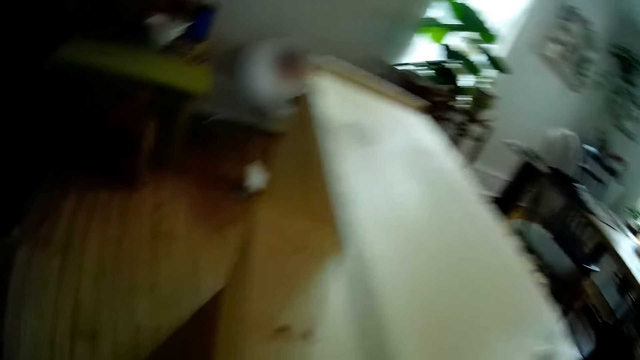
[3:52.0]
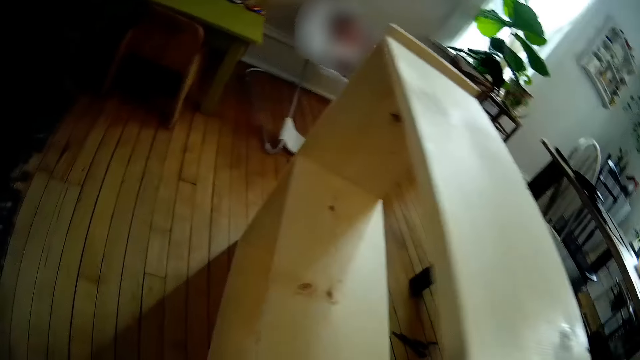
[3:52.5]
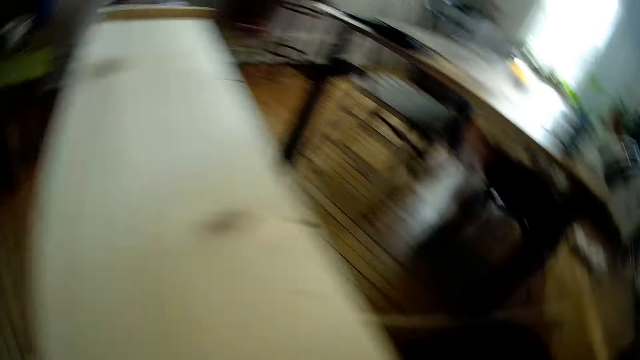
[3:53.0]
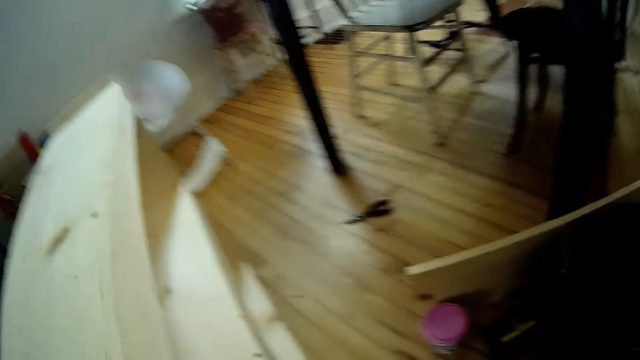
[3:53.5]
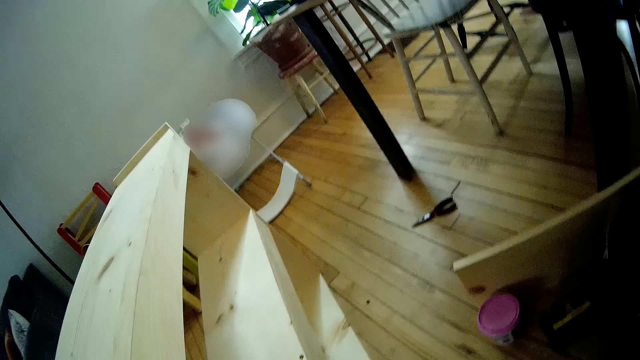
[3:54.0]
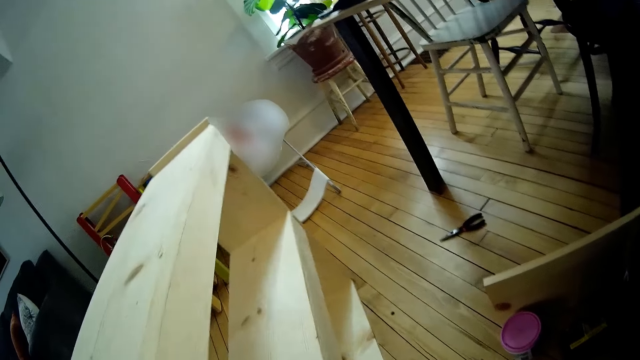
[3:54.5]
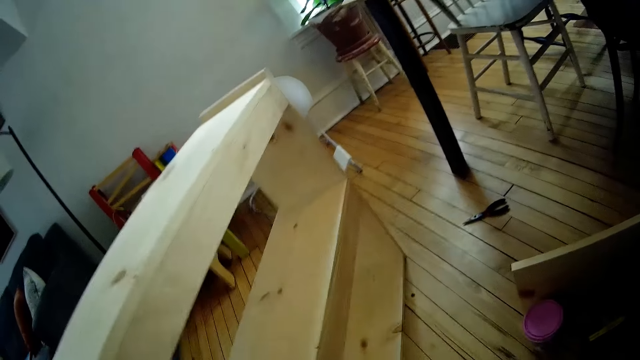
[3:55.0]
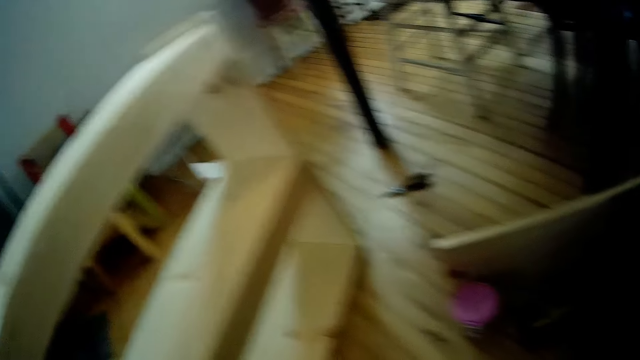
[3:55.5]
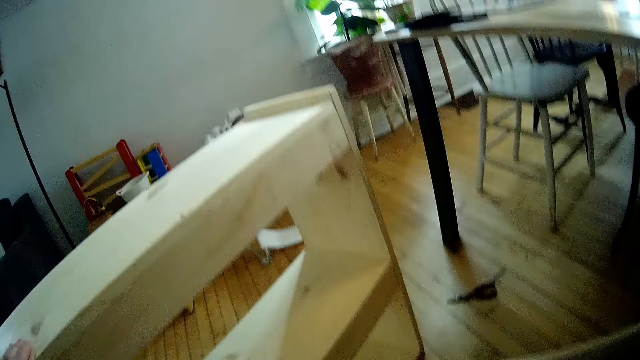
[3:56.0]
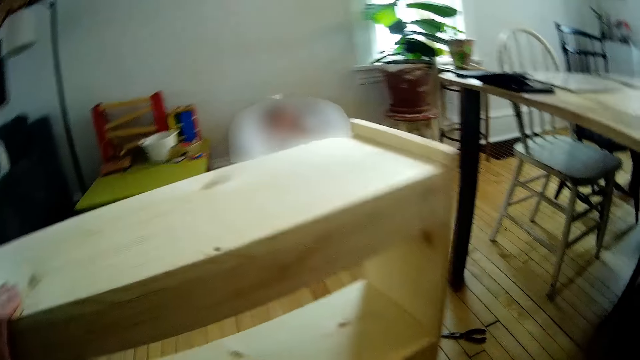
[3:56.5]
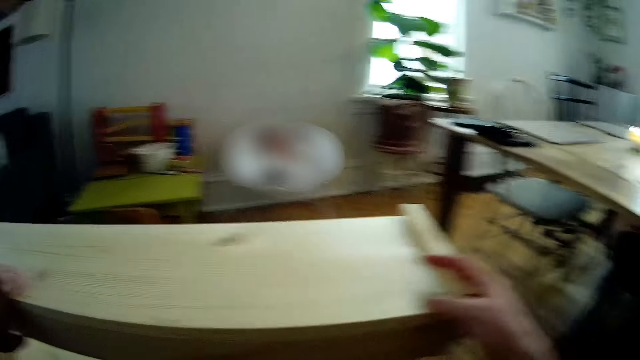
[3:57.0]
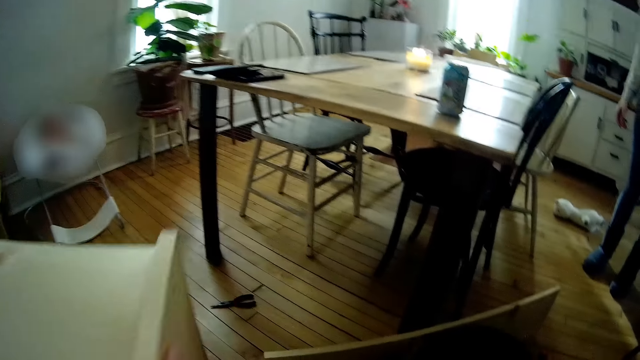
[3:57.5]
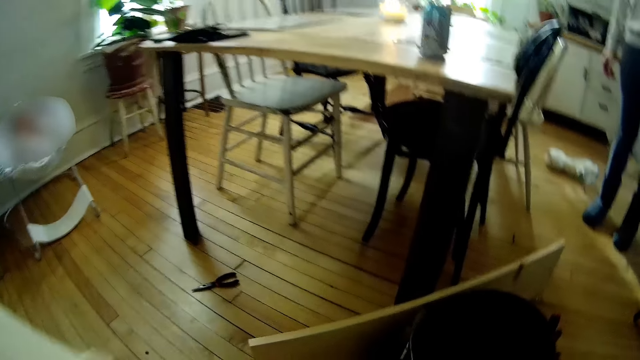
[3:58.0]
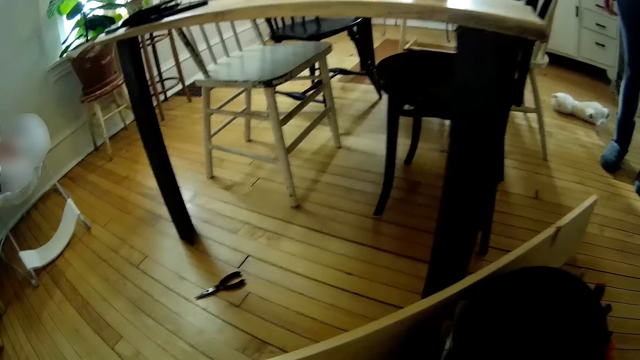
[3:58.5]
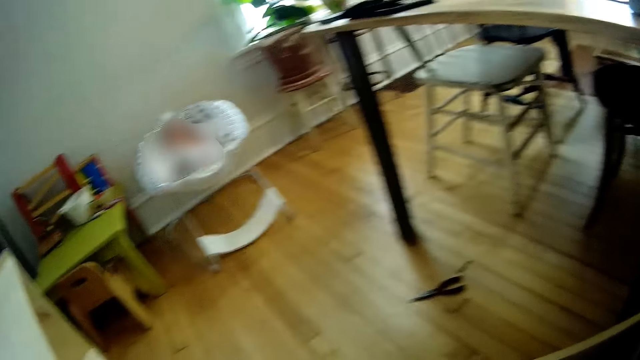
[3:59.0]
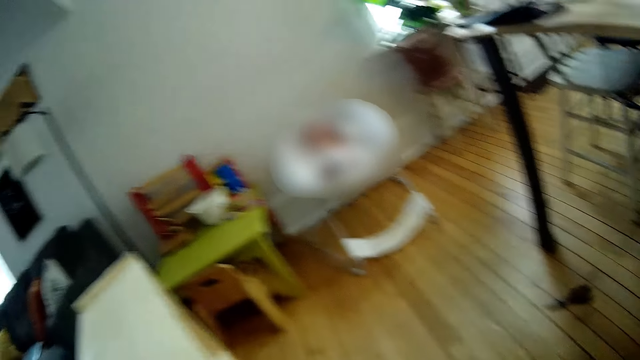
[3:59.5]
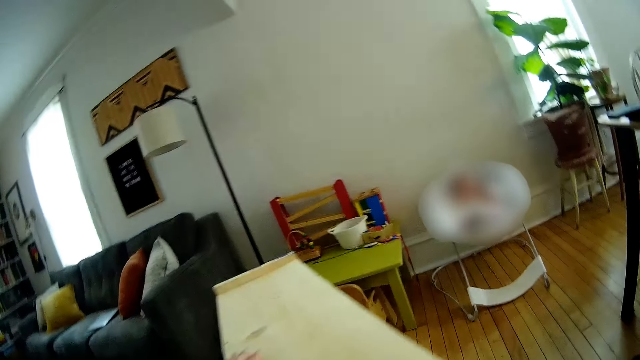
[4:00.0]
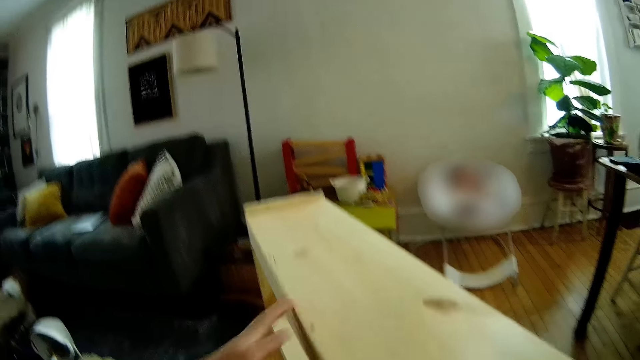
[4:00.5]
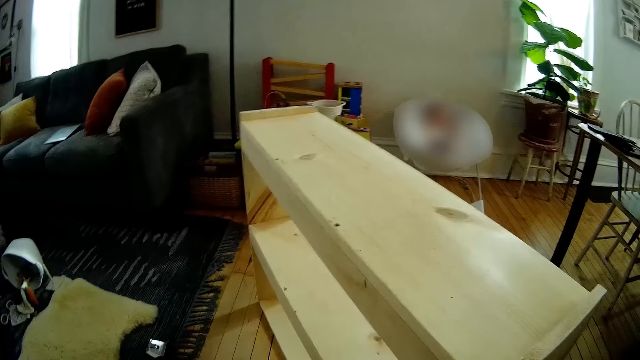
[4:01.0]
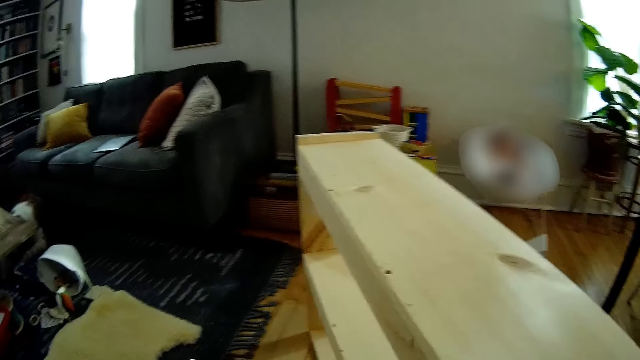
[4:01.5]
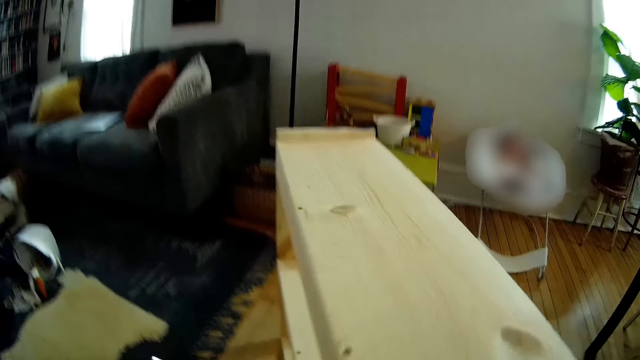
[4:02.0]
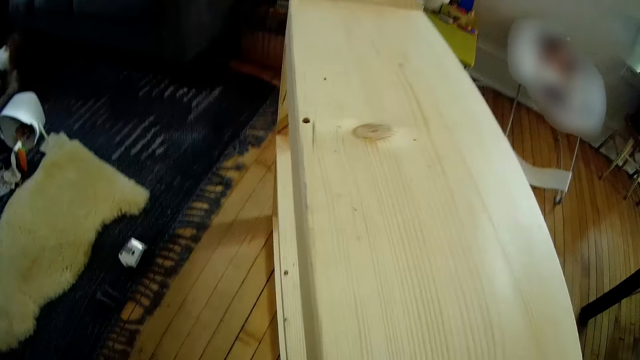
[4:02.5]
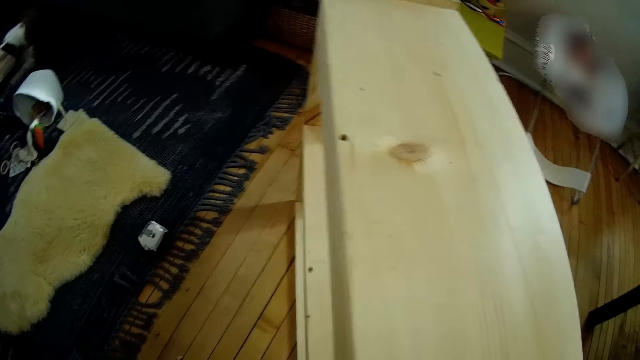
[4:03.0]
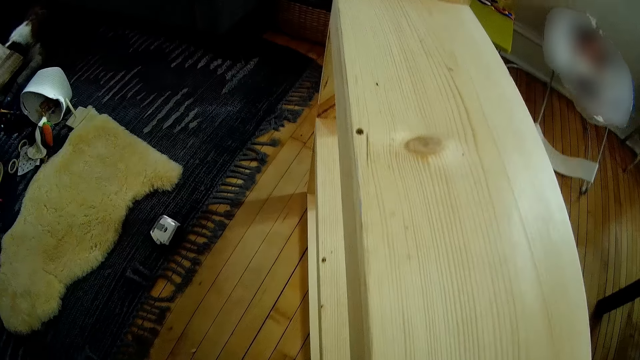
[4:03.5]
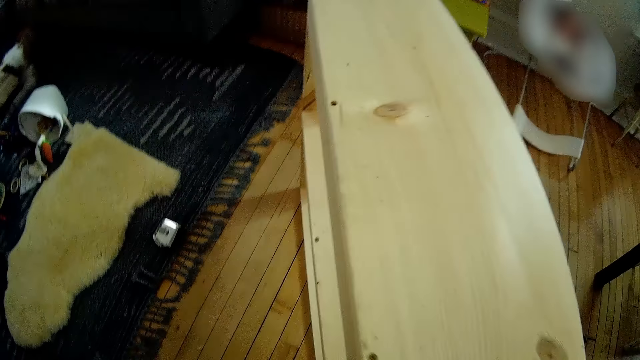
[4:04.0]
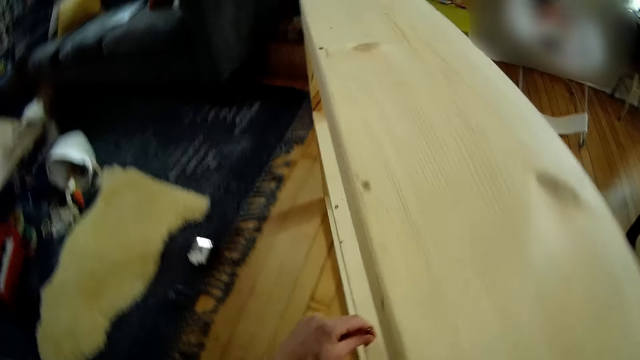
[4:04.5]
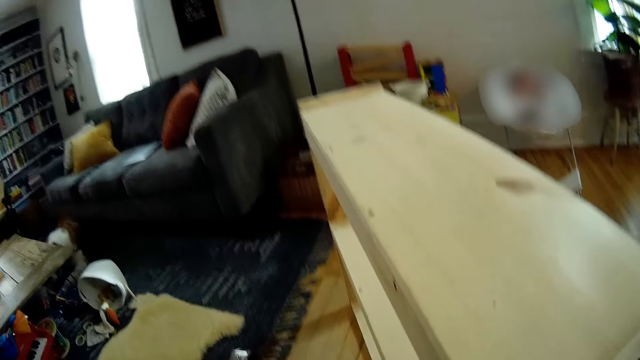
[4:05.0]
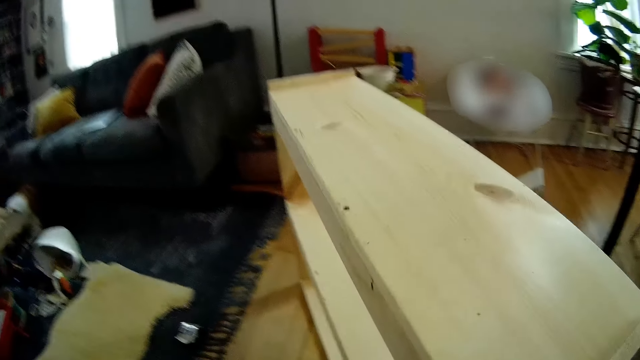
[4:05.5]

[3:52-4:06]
The camera wearer turns the wooden furniture with his hands. A woman interacts with the camera wearer. The camera wearer stares at the wooden structure.

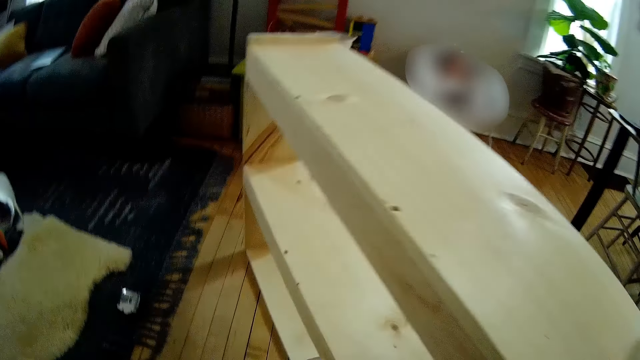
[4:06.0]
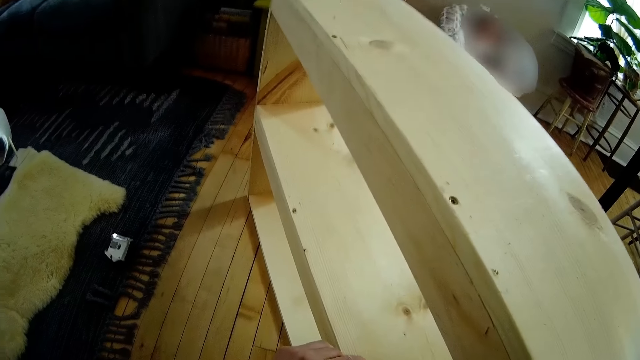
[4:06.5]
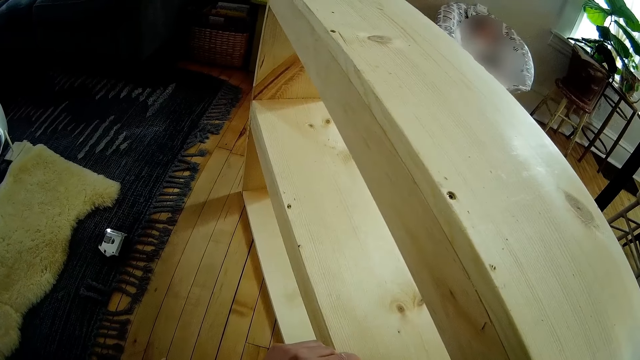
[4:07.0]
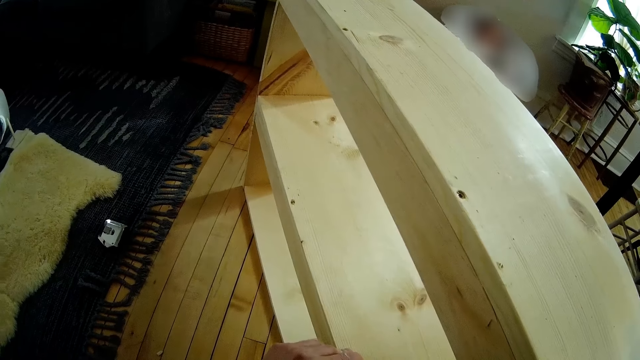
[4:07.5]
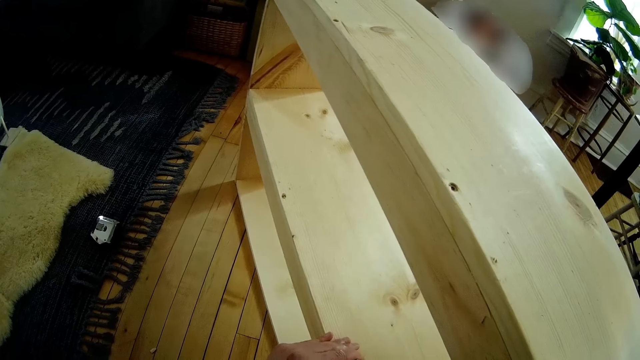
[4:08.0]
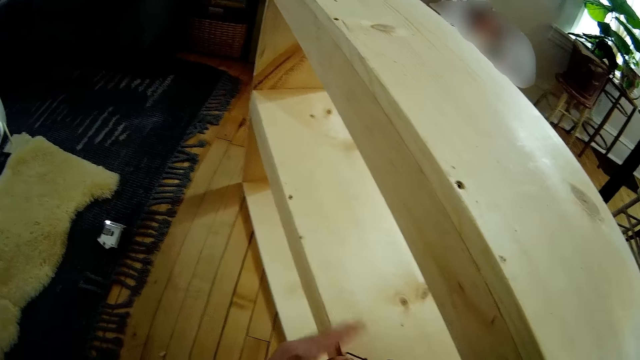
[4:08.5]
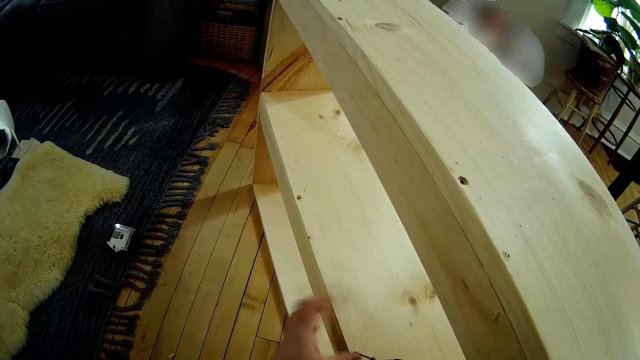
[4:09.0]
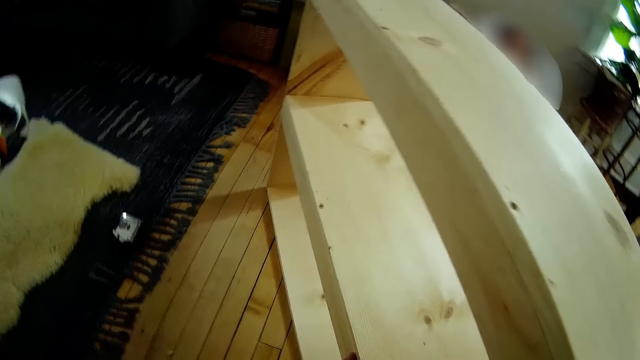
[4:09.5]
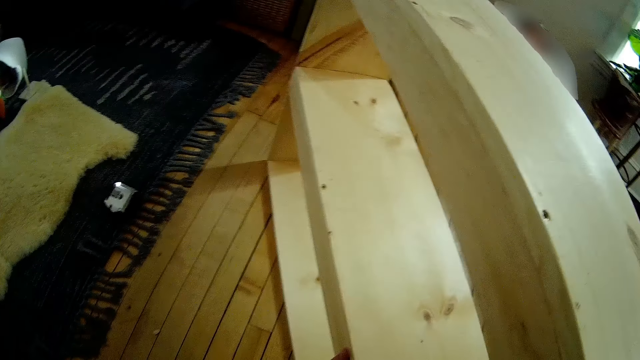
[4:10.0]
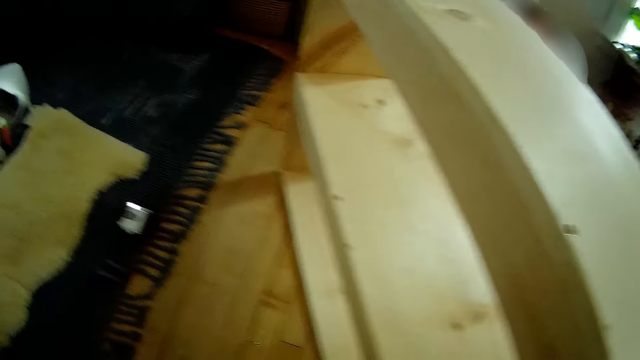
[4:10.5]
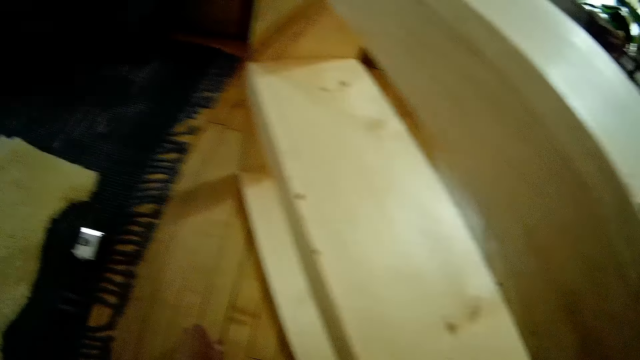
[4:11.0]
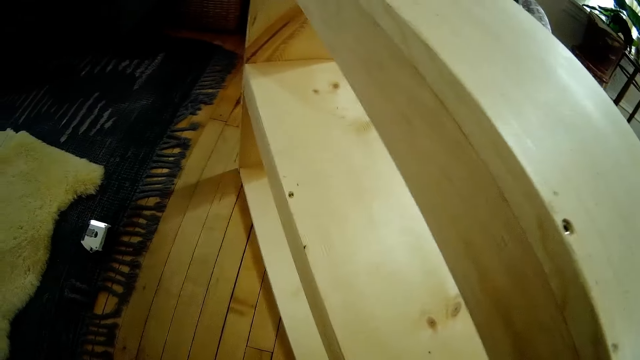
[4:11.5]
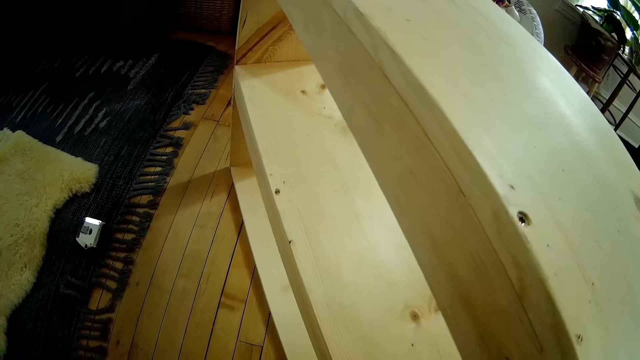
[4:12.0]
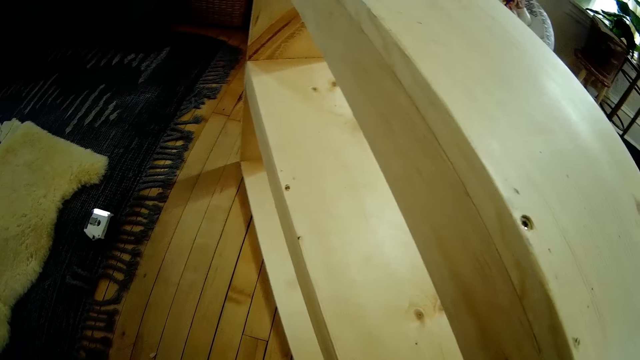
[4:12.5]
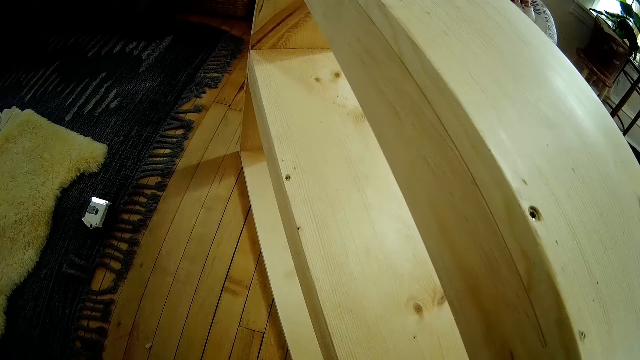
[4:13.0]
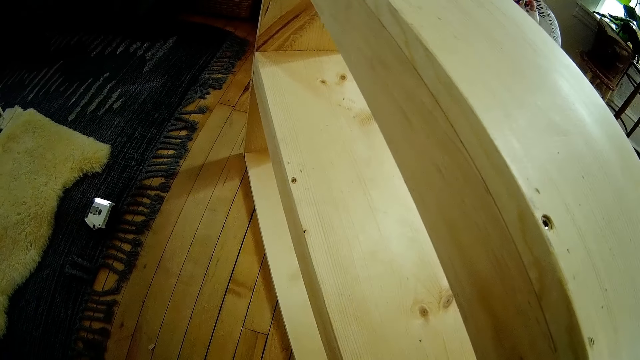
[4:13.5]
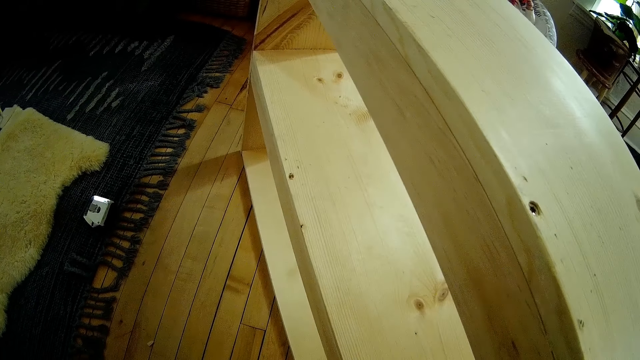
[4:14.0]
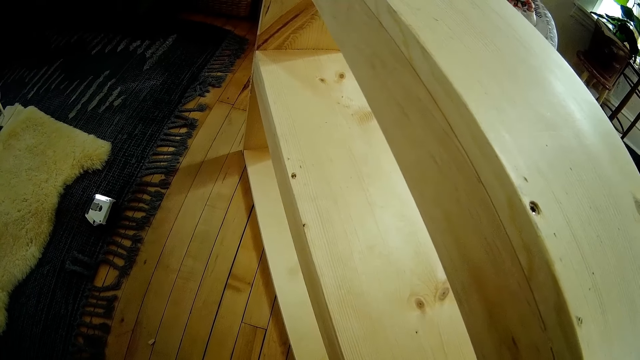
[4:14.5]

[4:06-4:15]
The camera wearer touches the wooden structure.
